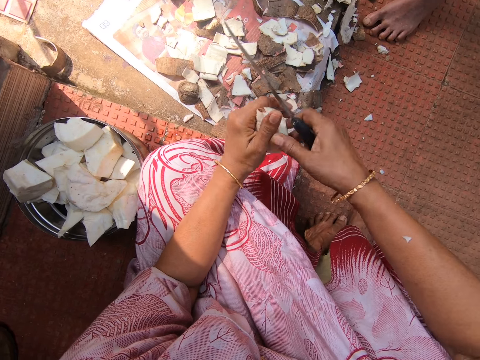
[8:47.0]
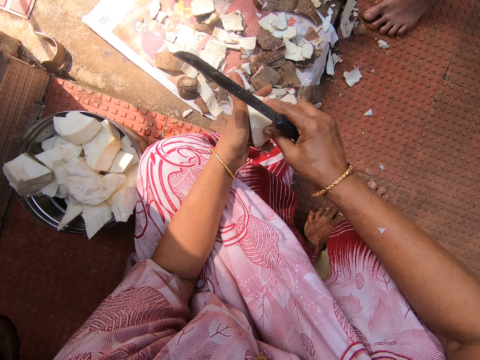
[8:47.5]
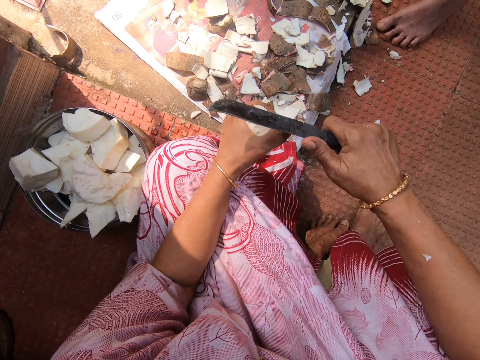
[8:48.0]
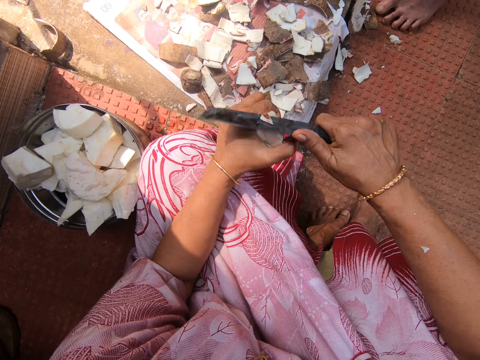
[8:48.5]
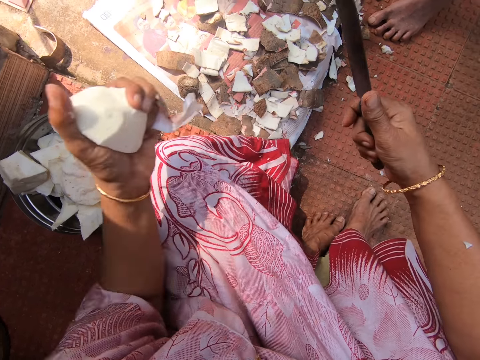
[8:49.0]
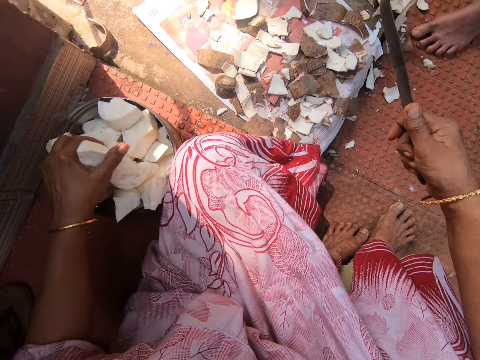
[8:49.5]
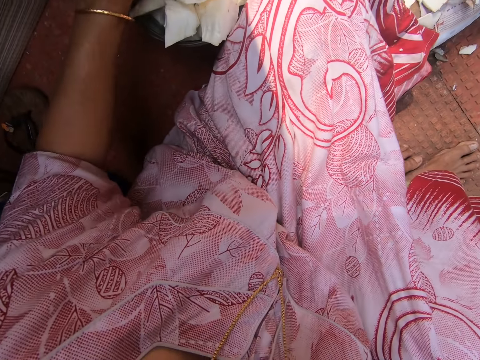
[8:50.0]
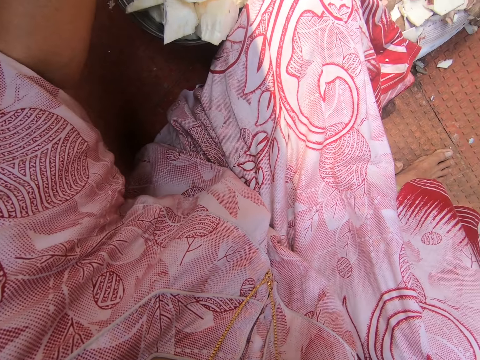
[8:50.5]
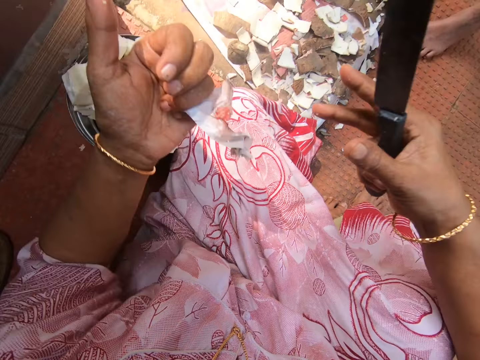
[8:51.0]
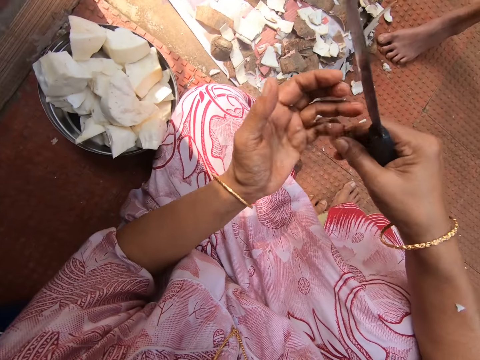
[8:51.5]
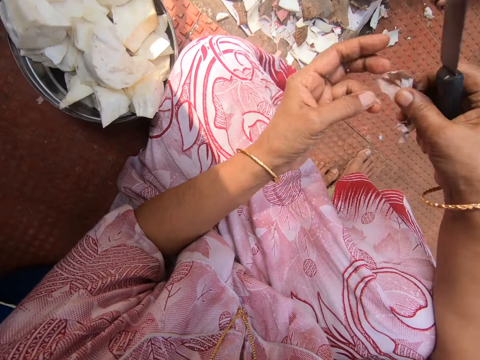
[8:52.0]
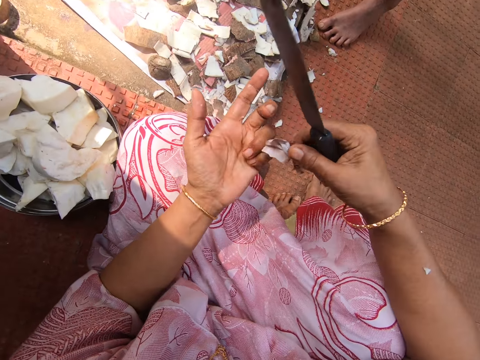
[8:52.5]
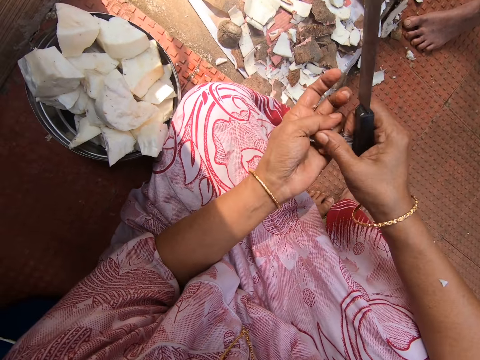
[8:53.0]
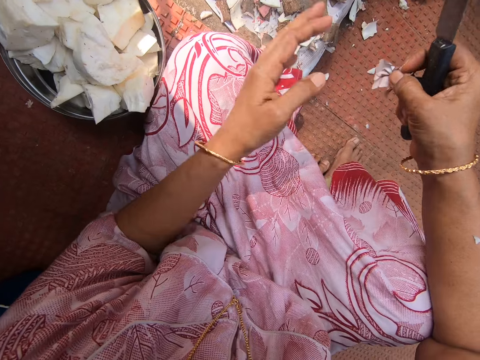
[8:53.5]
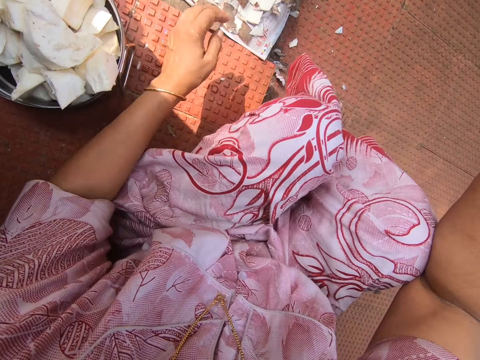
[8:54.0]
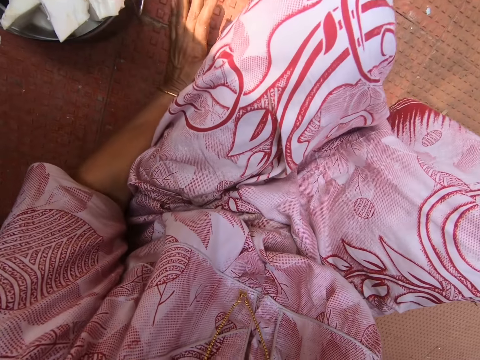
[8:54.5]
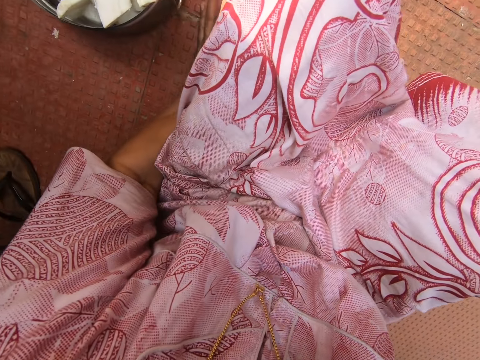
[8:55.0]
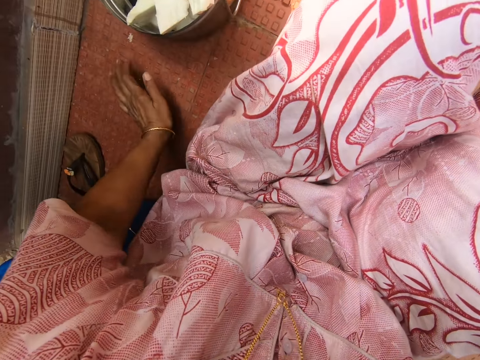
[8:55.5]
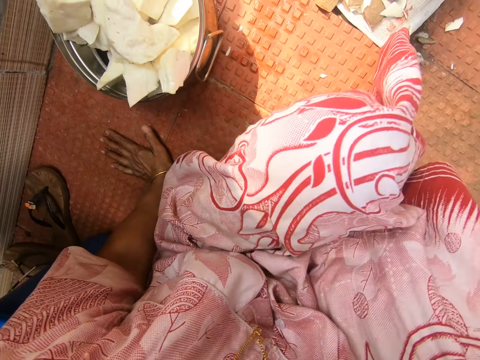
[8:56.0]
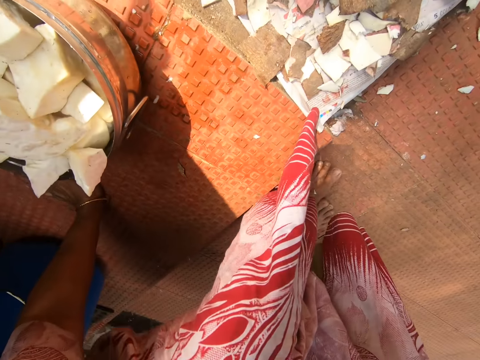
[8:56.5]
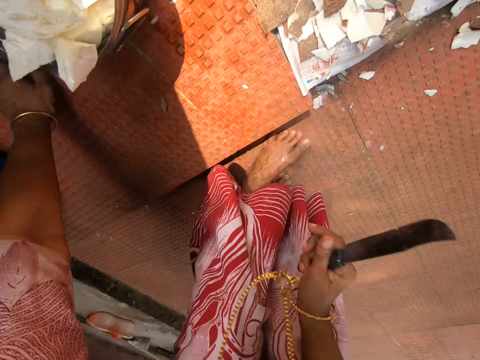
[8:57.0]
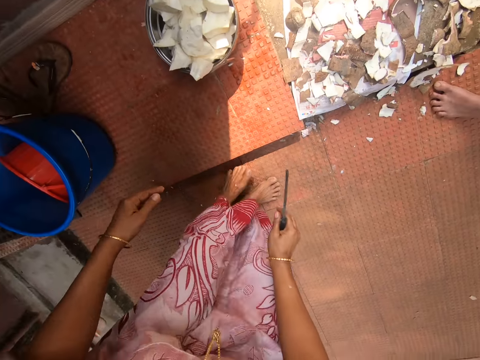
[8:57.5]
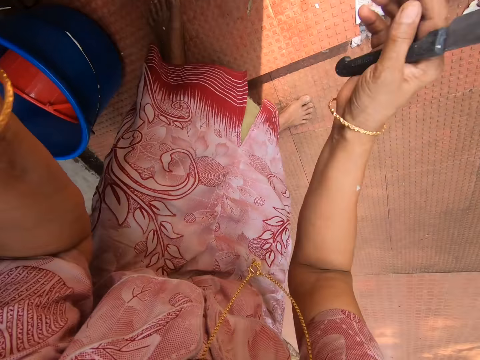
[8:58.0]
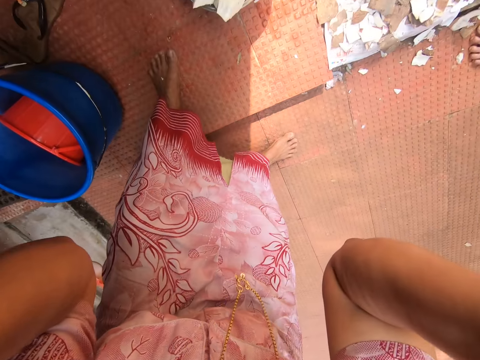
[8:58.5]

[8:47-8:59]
The camera wearer puts the yam on the container. They hold the skin with both hands. They look at the hand. They drop the skin. They look around. They stand.

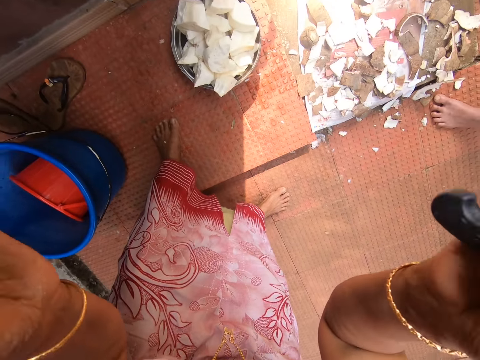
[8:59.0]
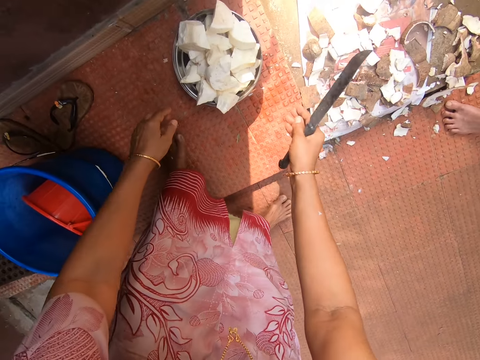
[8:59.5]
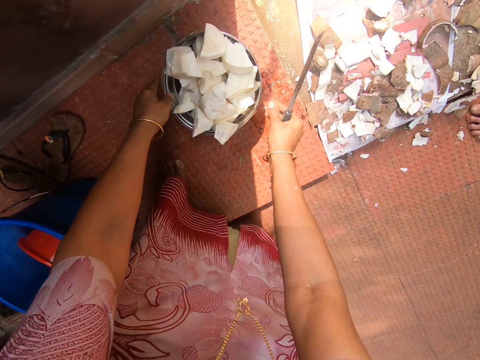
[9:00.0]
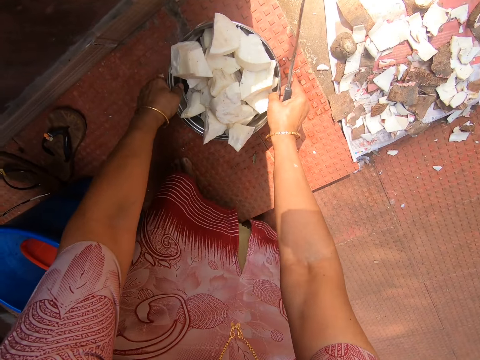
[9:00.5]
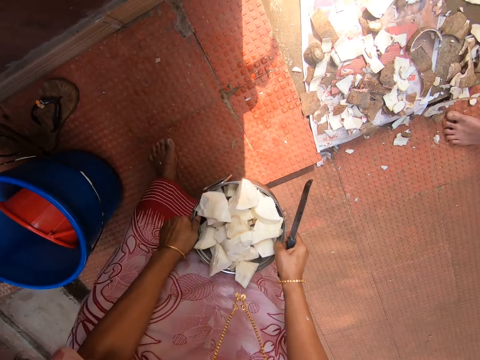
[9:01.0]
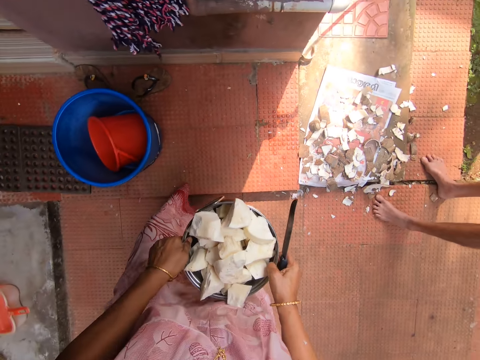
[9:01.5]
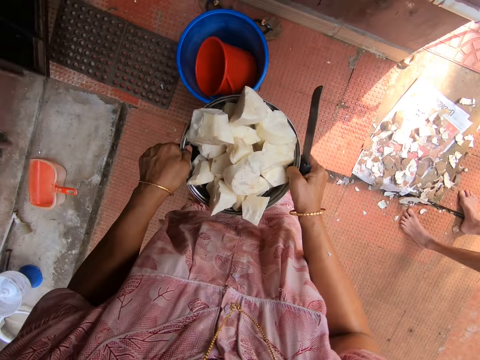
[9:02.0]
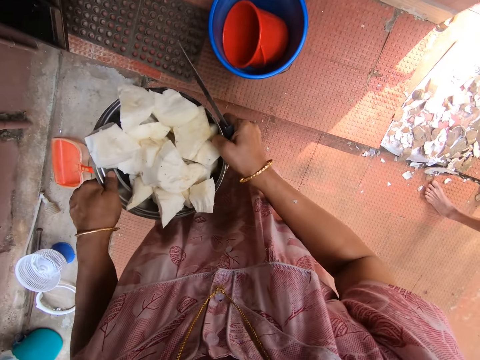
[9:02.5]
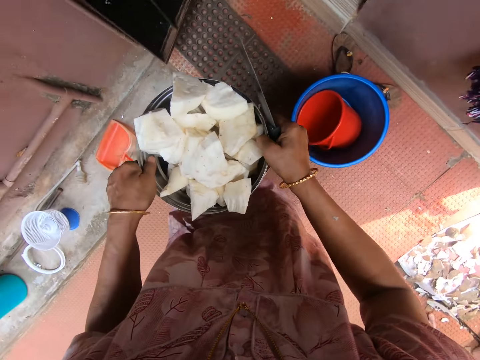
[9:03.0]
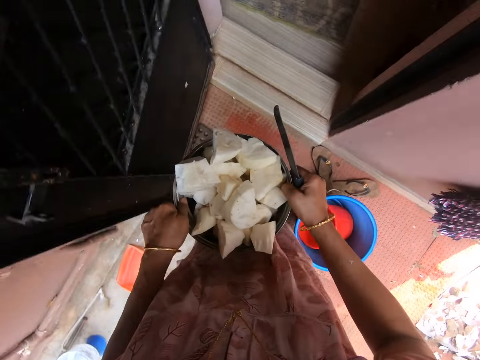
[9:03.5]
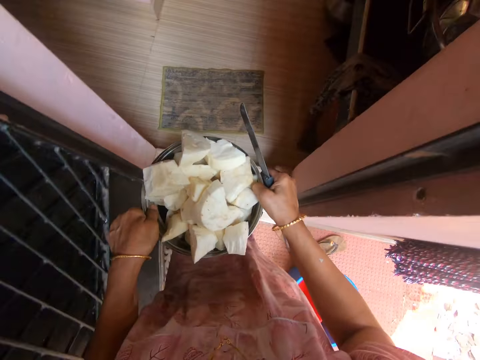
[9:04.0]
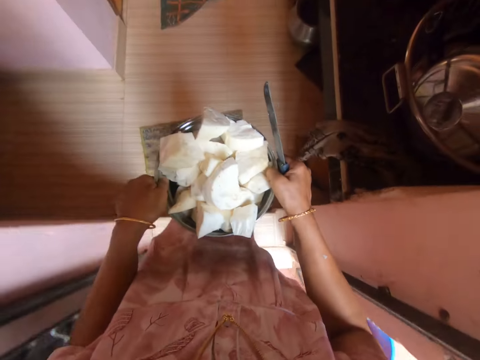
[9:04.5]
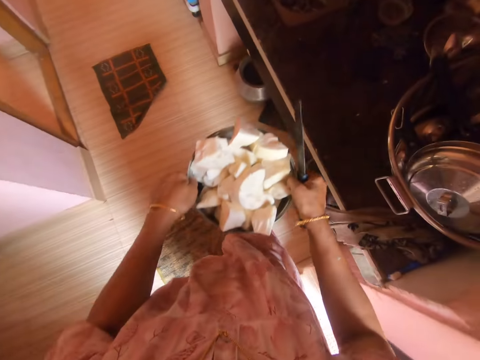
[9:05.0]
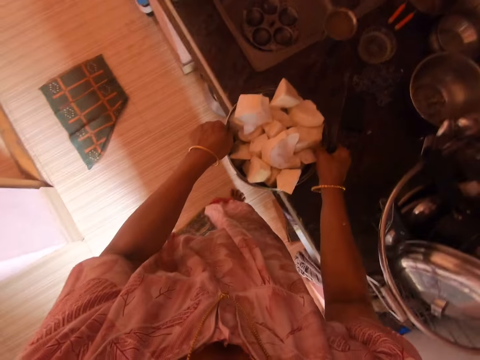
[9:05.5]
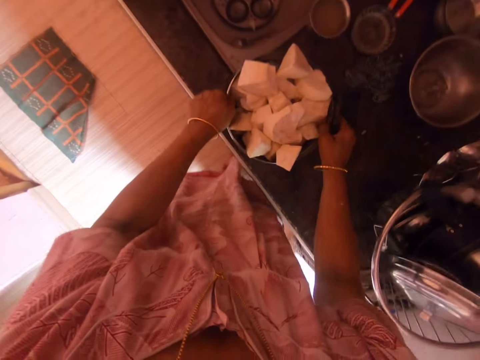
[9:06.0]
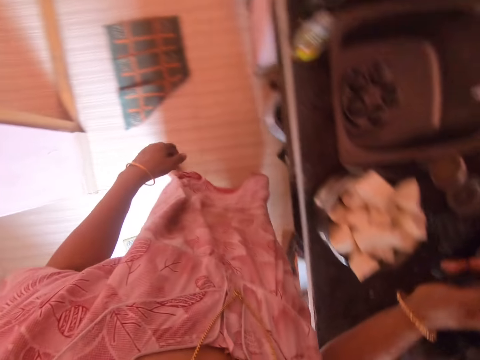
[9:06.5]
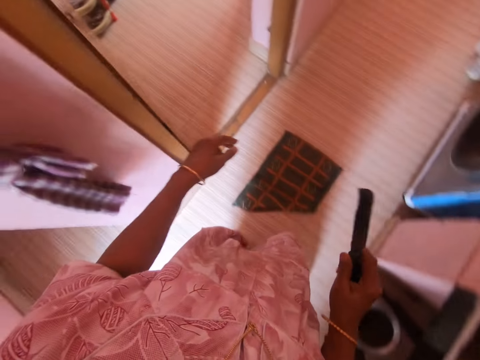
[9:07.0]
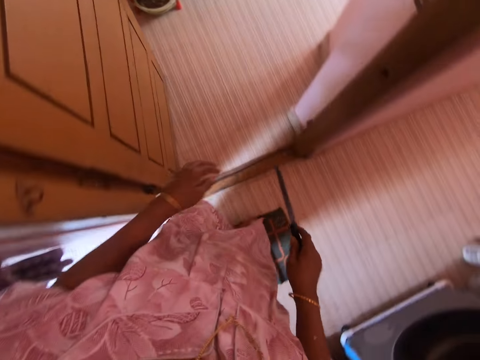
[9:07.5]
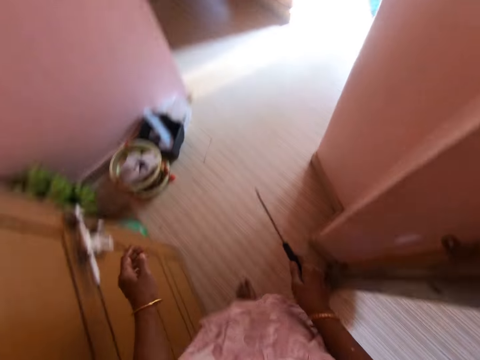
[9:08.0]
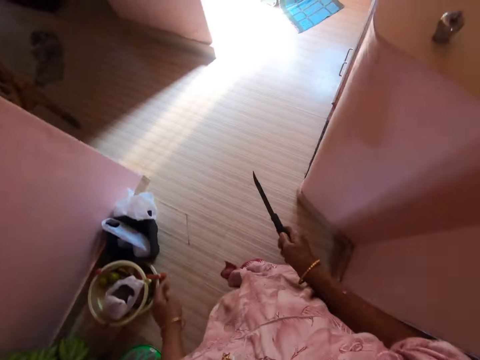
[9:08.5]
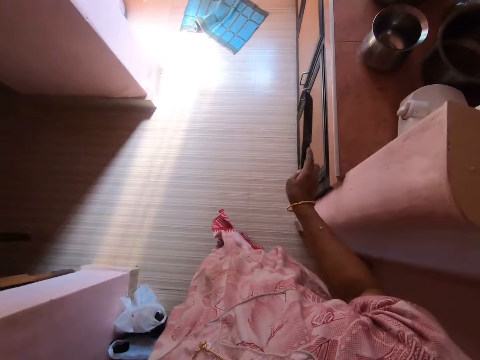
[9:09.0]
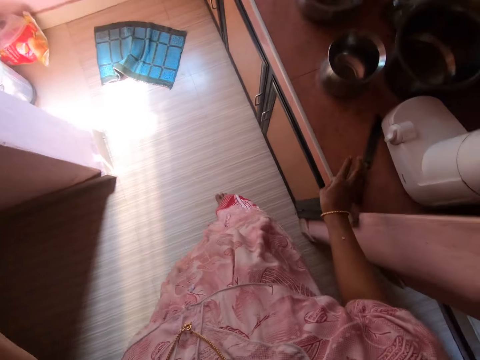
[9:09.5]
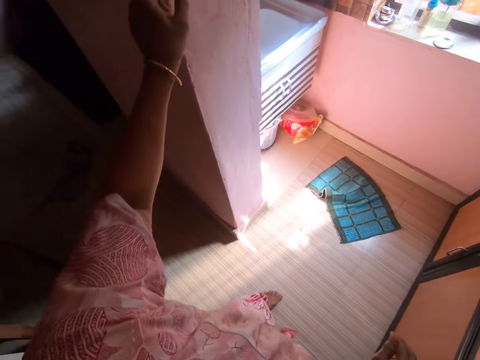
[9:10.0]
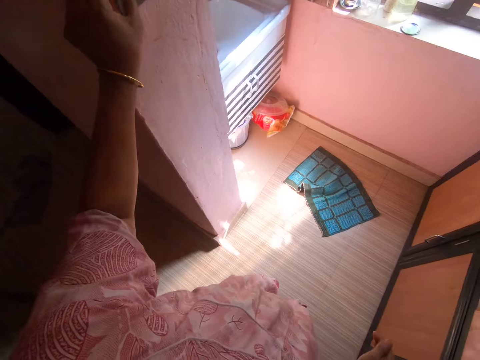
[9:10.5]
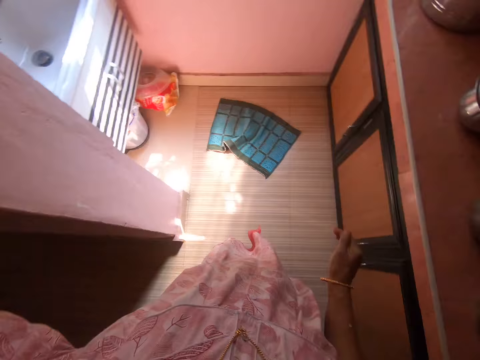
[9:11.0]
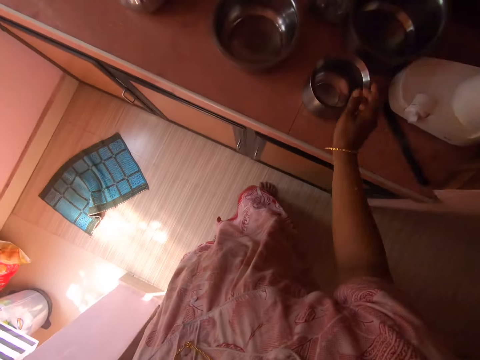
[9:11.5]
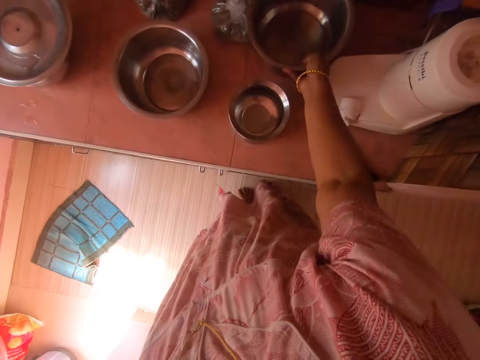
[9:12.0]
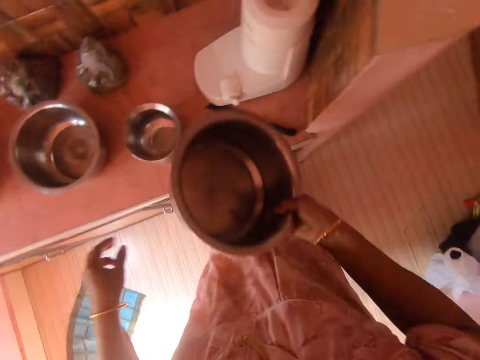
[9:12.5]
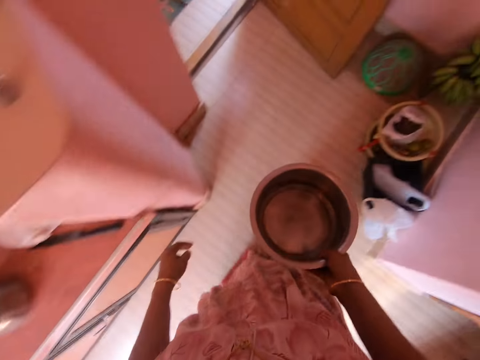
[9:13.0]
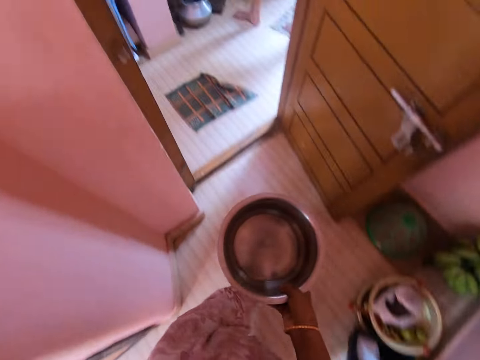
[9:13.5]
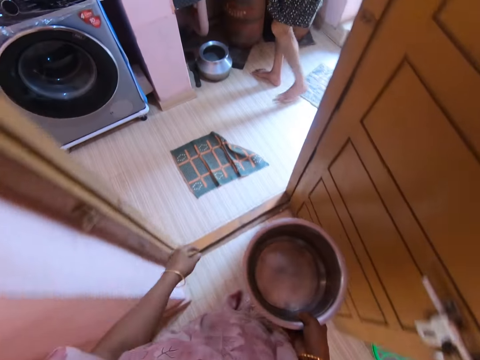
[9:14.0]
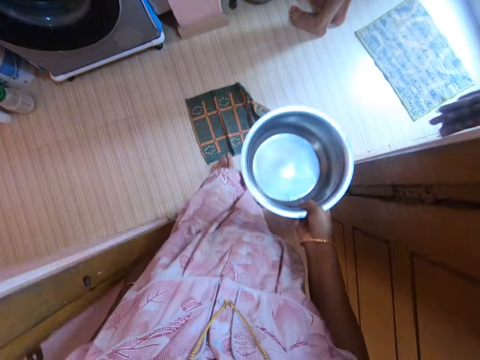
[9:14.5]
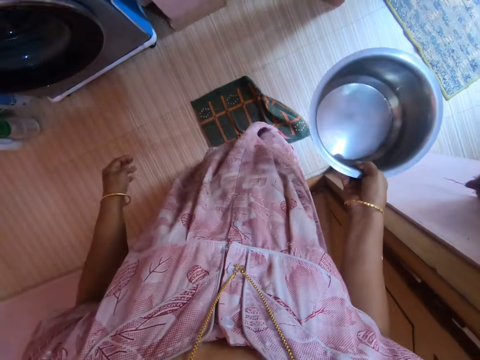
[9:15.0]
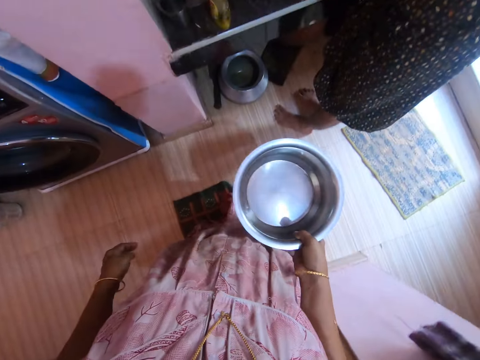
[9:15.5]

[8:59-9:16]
The camera wearer holds the camera. They lower the hands. They take a bucket of cassava. They walk around. They walk in the kitchen. They put the bucket of cassava on the kitchen sink. They walk in the house. They put the knife on the kitchen surface. They look around. They take a pot. They walk back in the house.
